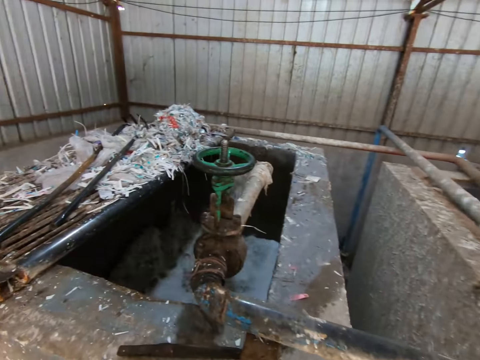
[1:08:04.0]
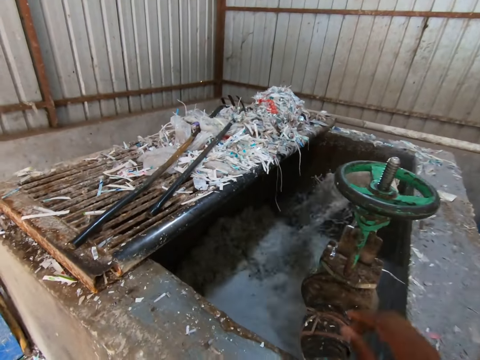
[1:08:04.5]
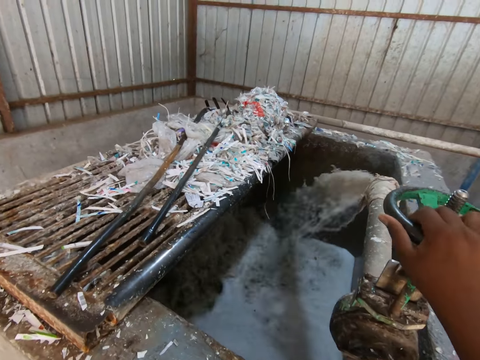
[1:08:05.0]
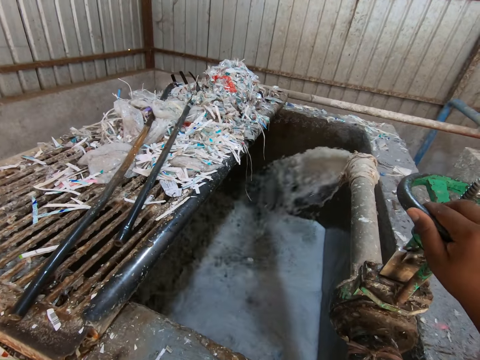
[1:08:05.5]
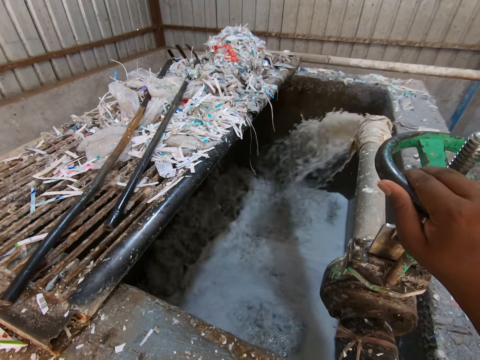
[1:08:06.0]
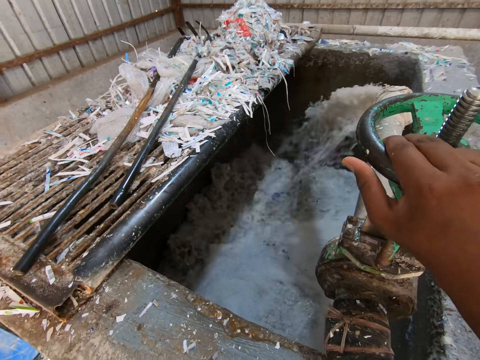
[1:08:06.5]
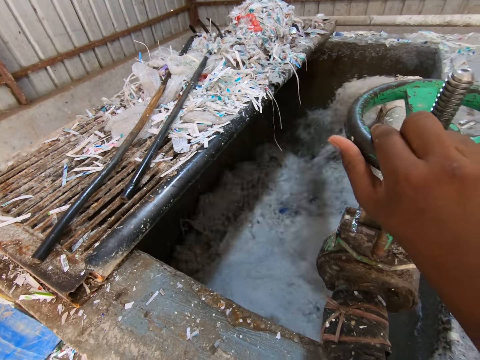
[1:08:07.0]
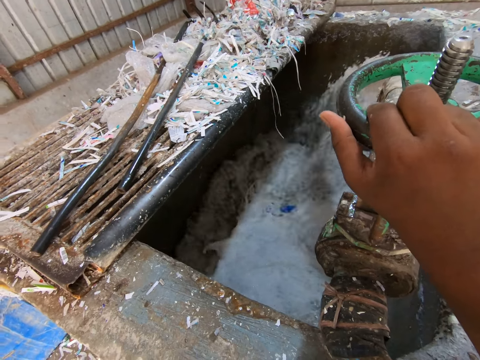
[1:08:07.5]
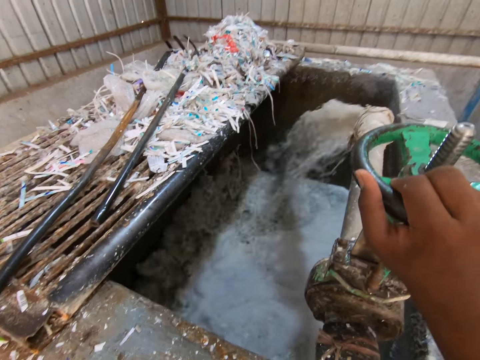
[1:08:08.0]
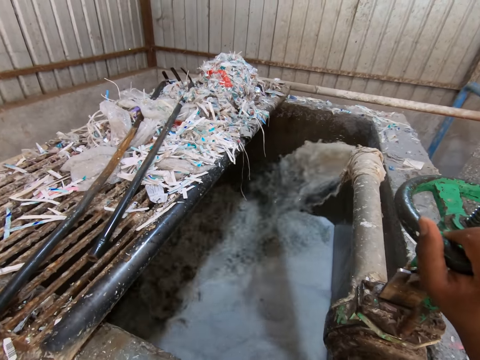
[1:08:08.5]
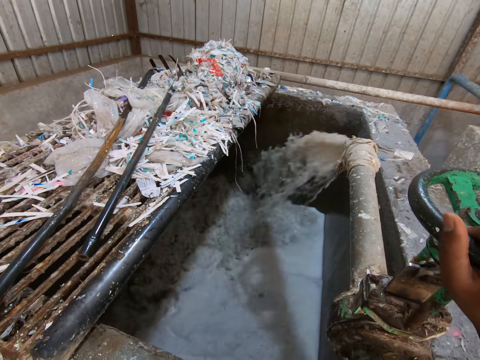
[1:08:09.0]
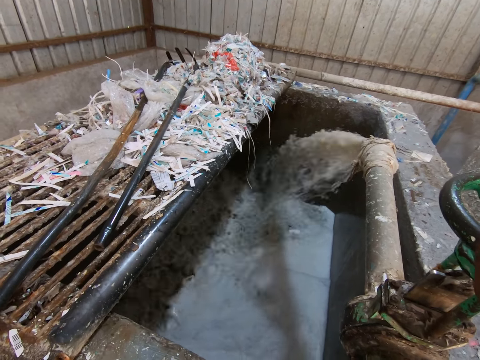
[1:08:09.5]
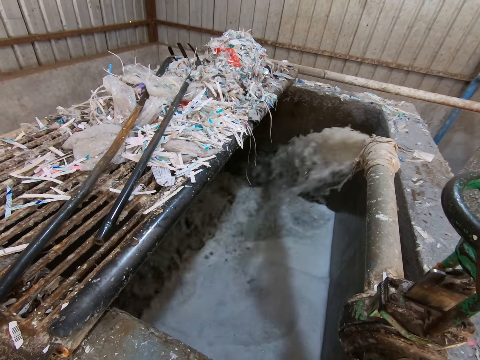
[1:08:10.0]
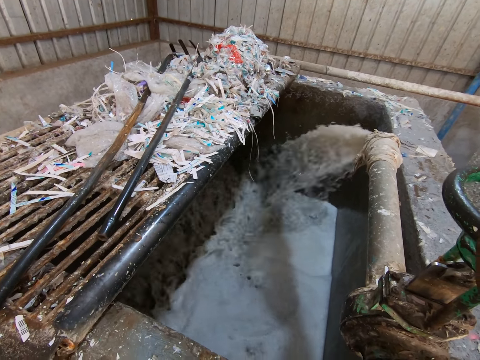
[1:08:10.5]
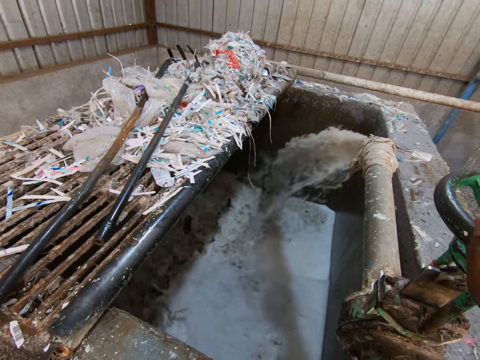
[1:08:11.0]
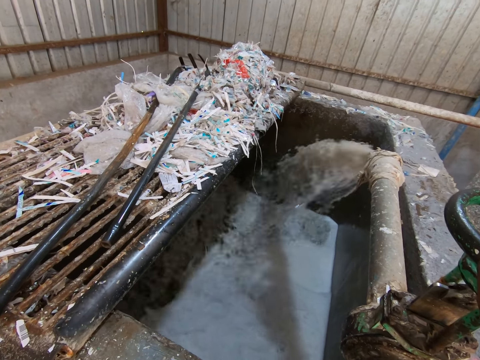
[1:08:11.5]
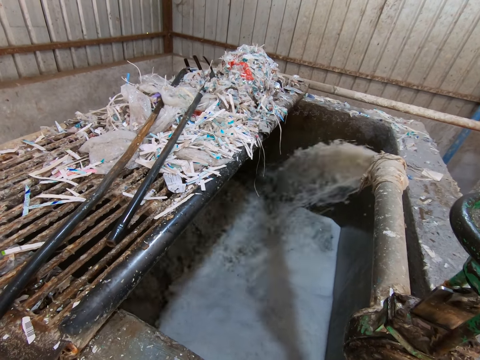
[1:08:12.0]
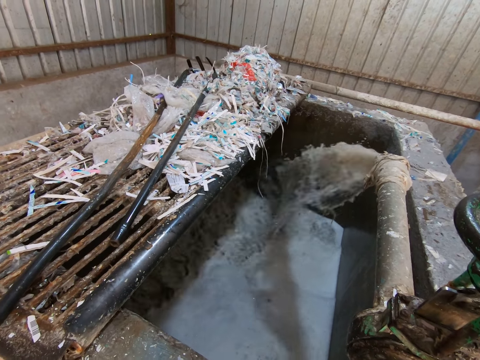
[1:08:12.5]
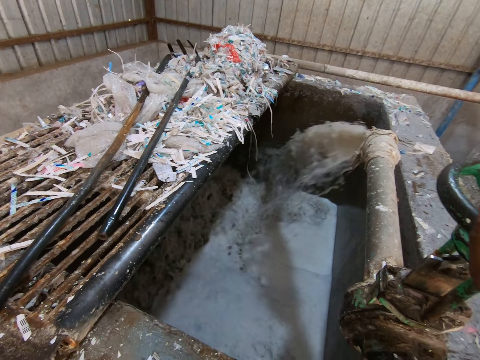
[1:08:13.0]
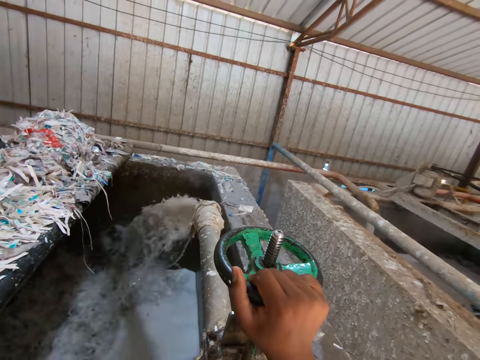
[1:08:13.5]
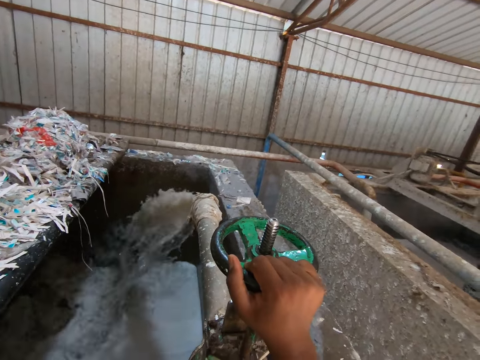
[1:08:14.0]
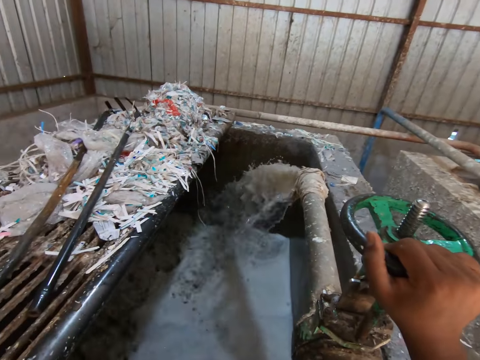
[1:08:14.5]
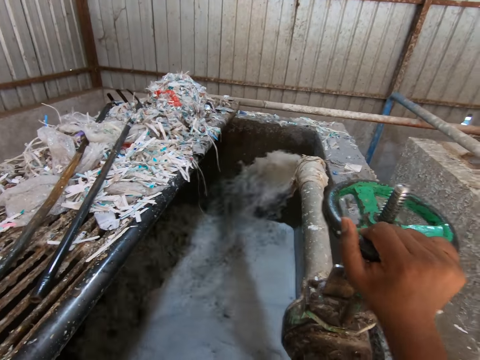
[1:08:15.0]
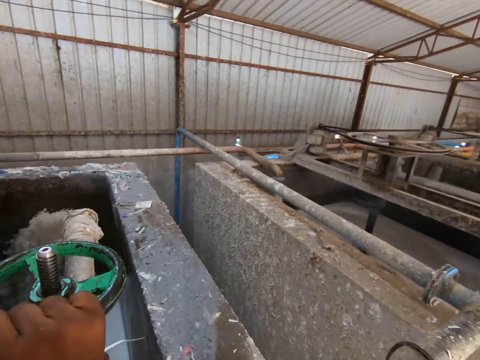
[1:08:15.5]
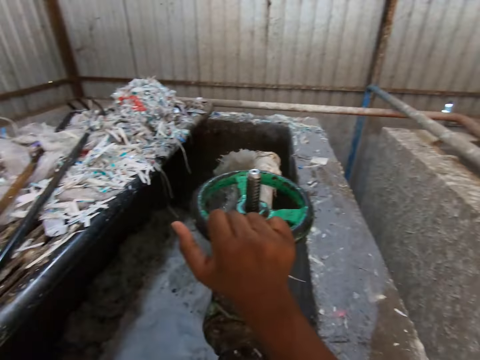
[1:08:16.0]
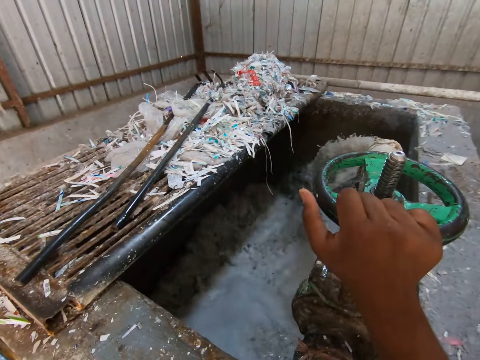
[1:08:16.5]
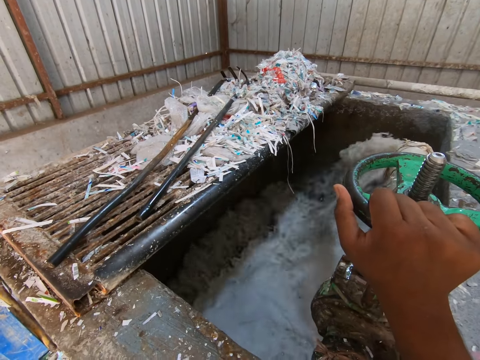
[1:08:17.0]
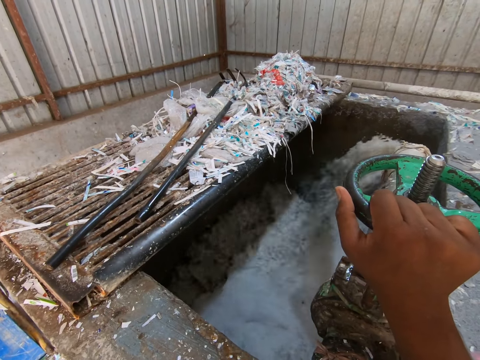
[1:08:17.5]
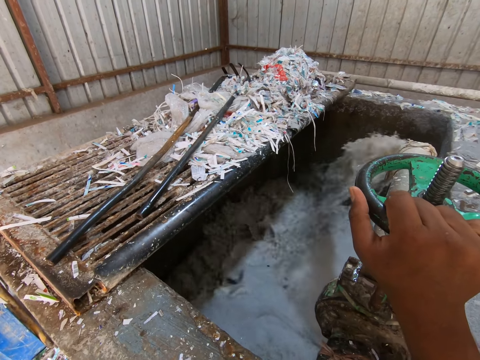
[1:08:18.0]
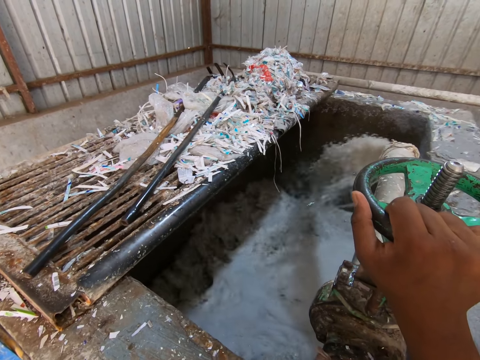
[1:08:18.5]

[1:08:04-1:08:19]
The camera wearer looks around. He places his right hand on an industrial valve. He looks around.

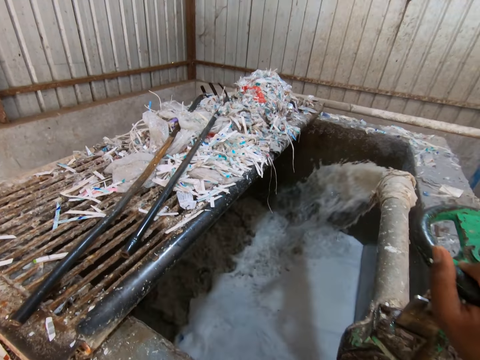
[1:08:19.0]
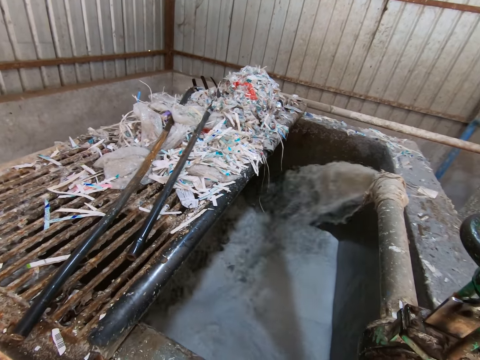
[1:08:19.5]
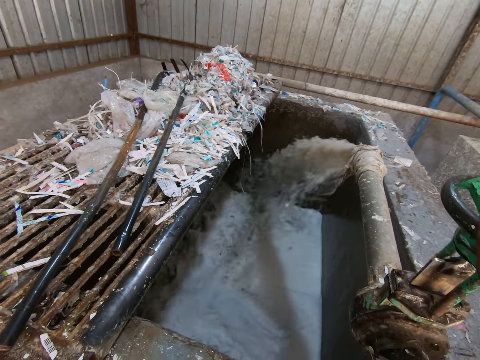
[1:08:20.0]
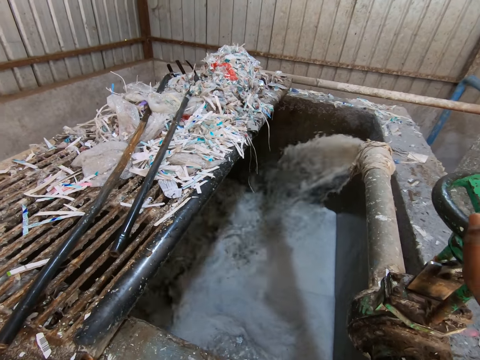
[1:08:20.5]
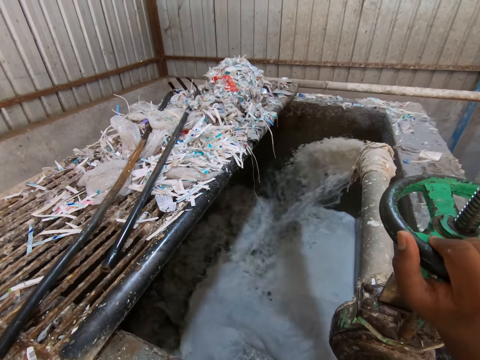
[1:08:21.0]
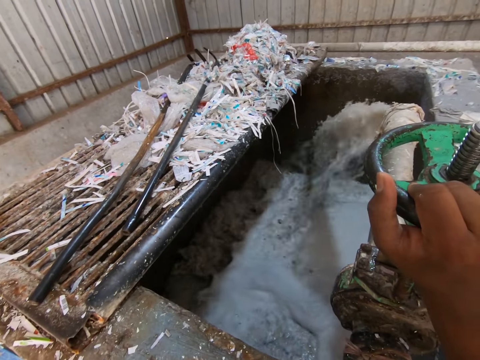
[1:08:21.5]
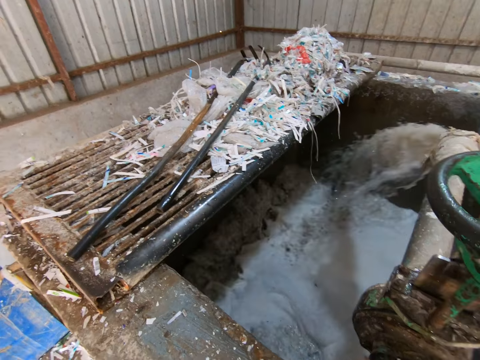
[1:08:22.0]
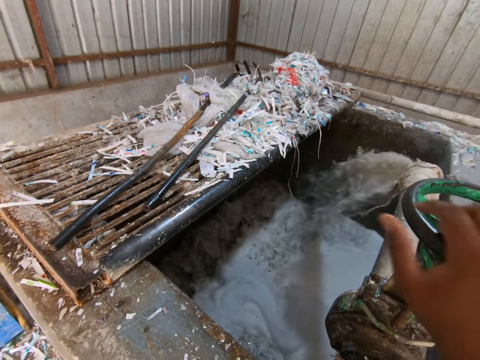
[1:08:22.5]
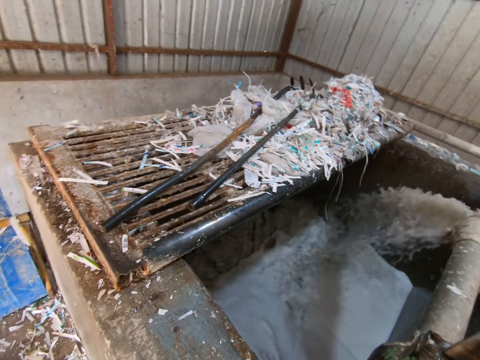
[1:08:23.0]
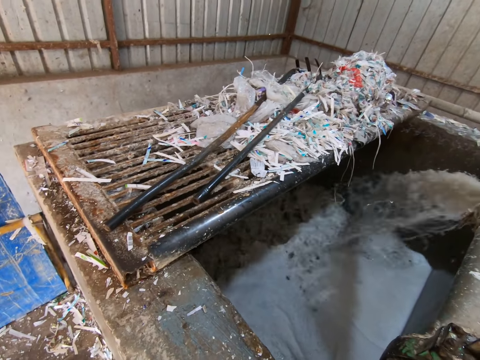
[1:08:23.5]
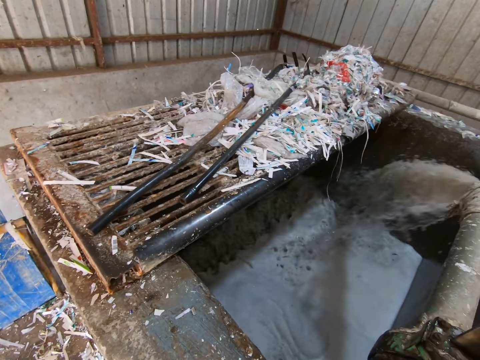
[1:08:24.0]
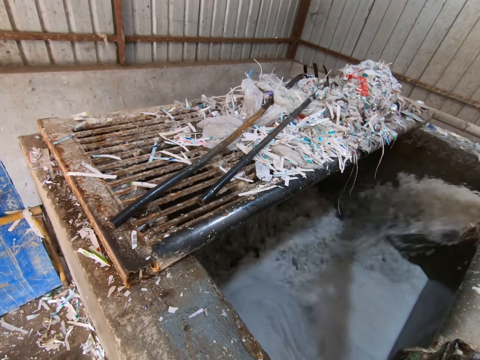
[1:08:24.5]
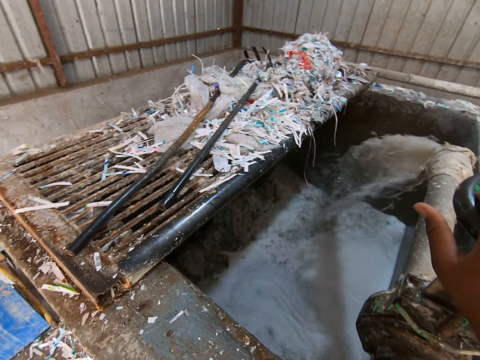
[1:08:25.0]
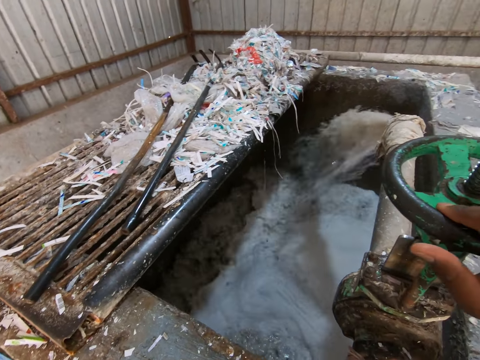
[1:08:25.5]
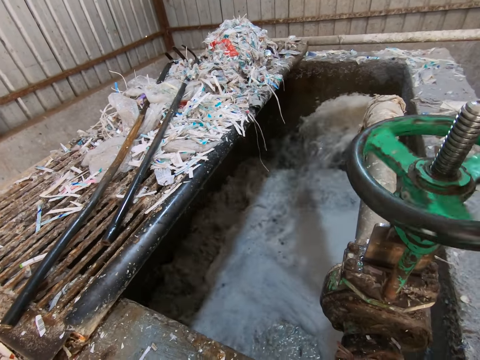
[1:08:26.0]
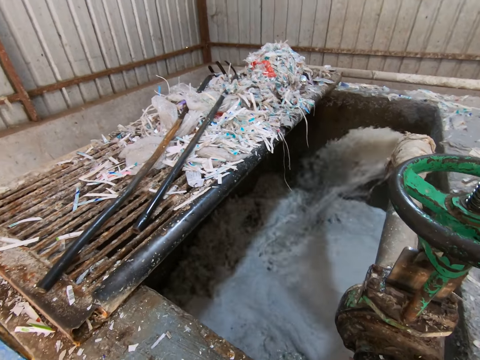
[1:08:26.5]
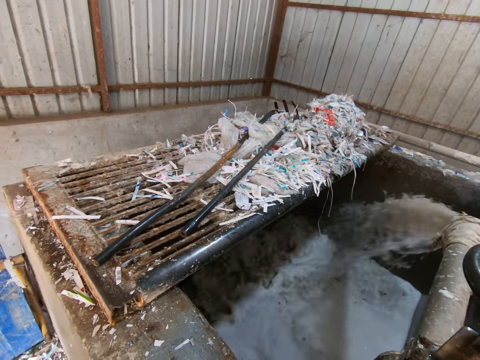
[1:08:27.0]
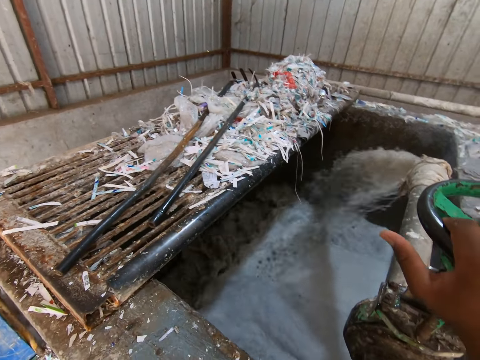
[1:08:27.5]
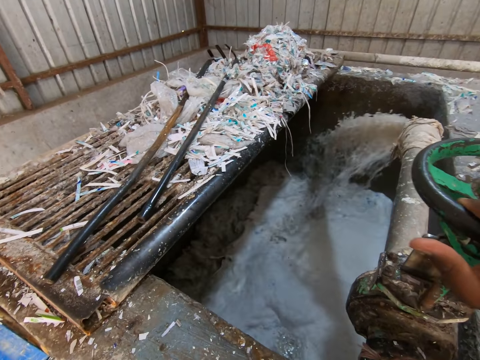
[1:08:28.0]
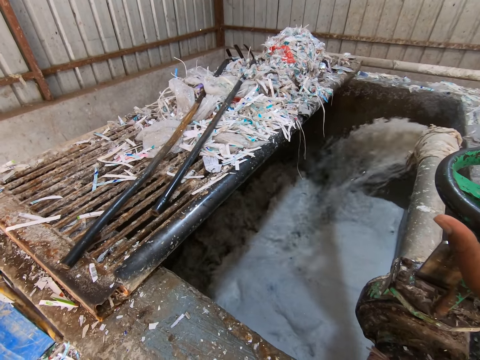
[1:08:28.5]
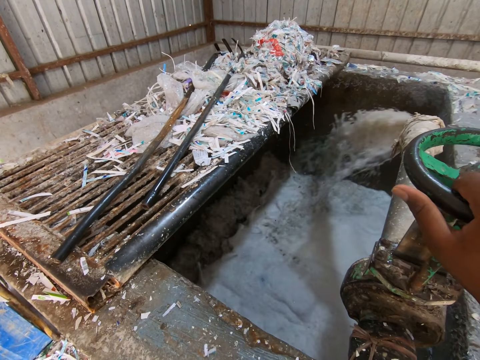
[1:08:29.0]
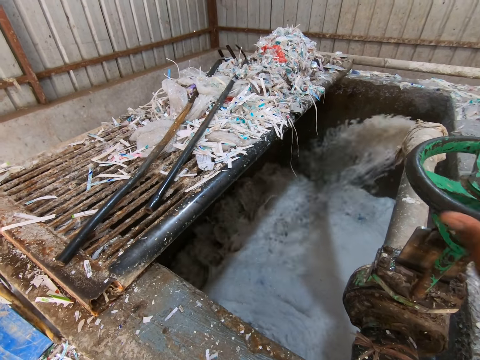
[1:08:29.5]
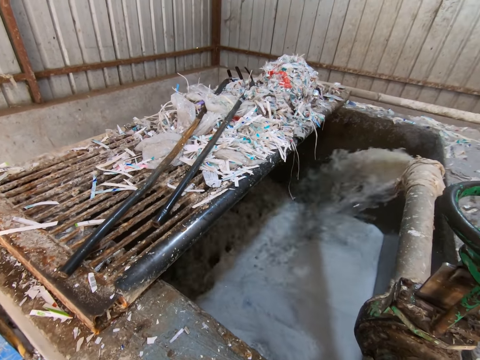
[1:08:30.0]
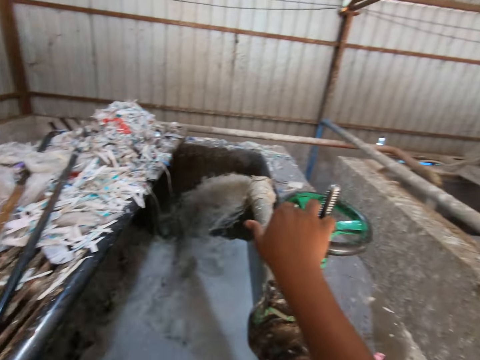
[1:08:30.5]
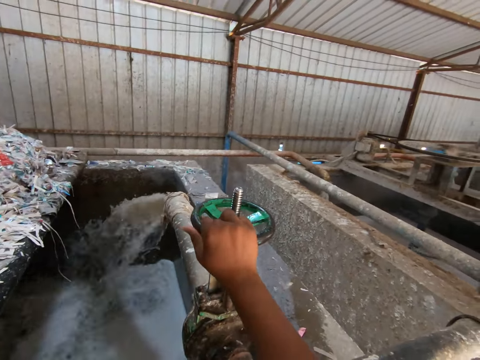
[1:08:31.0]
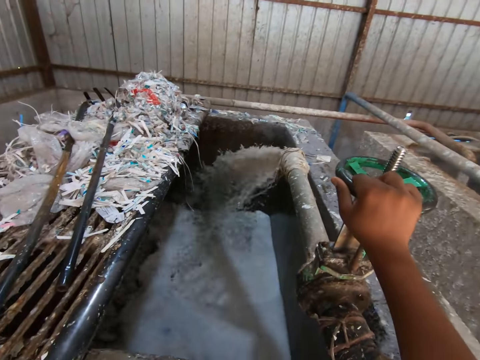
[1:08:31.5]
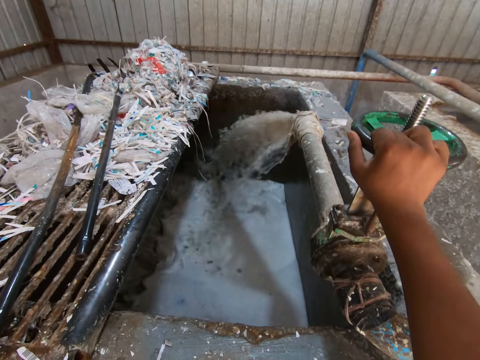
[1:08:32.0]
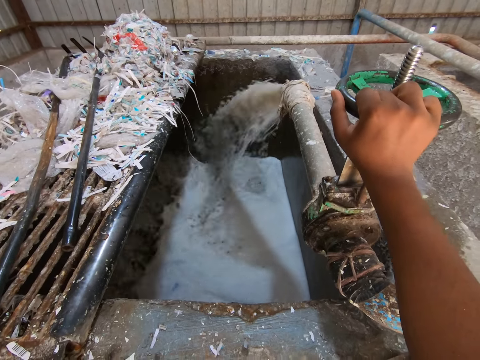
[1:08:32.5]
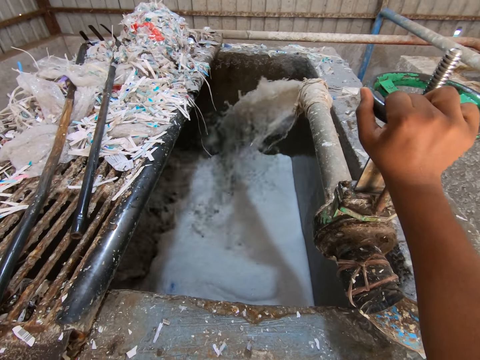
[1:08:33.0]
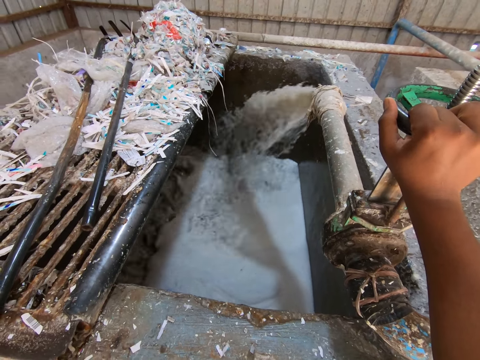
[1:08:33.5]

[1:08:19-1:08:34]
The camera wearer operates the industrial valve with his right hand. He adjusts the tap.
